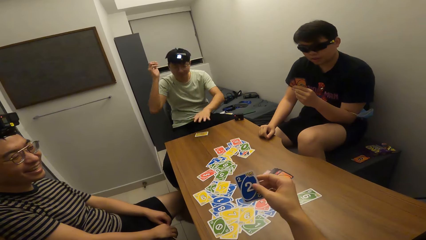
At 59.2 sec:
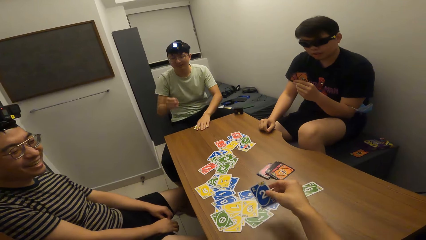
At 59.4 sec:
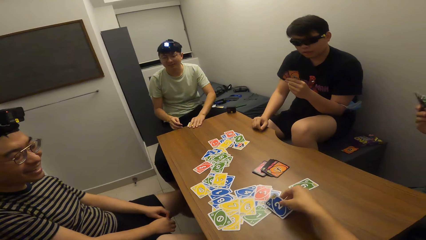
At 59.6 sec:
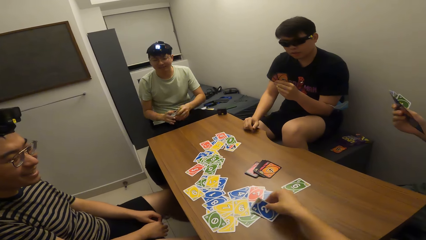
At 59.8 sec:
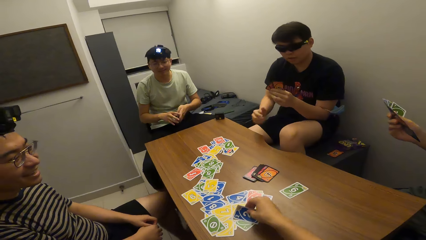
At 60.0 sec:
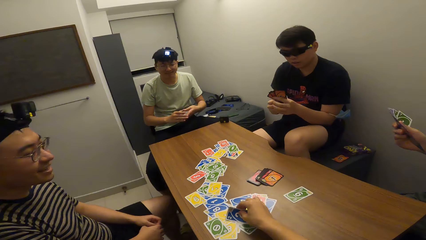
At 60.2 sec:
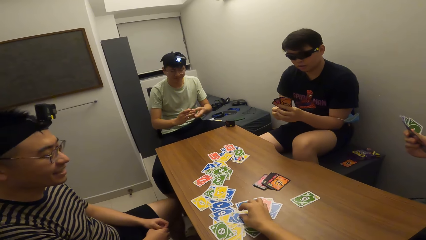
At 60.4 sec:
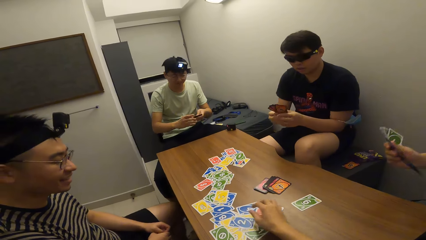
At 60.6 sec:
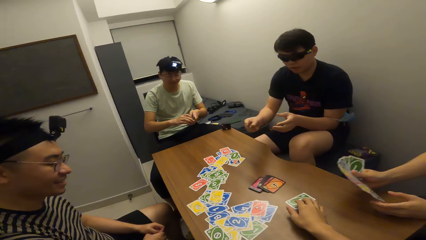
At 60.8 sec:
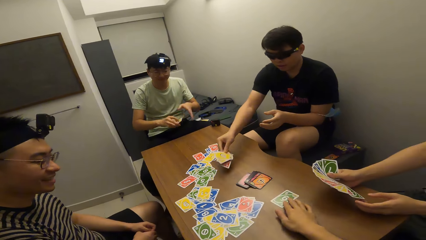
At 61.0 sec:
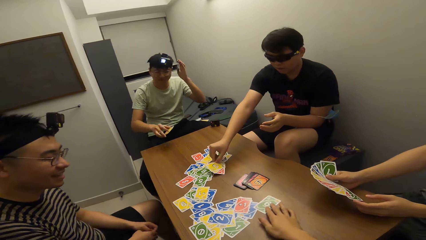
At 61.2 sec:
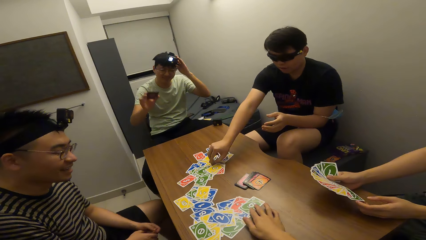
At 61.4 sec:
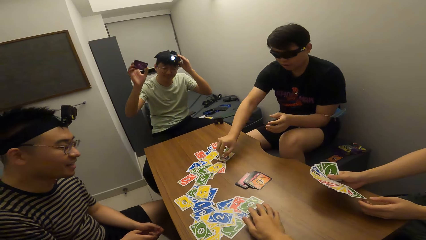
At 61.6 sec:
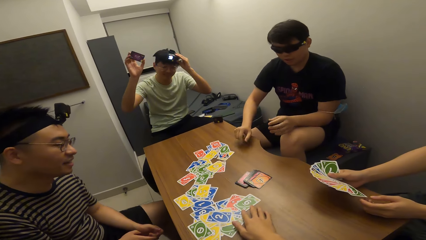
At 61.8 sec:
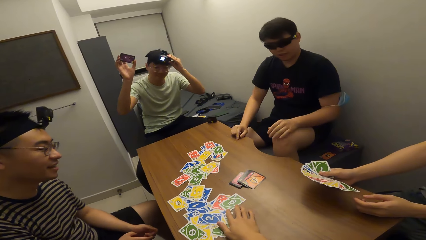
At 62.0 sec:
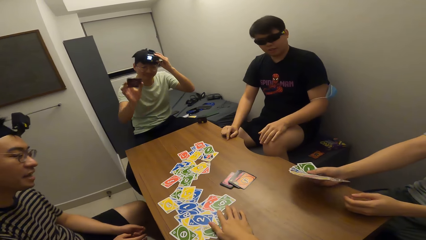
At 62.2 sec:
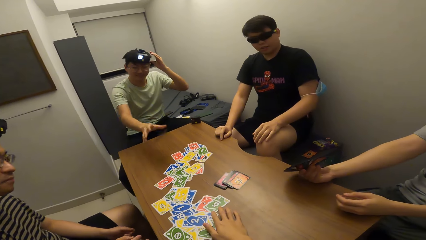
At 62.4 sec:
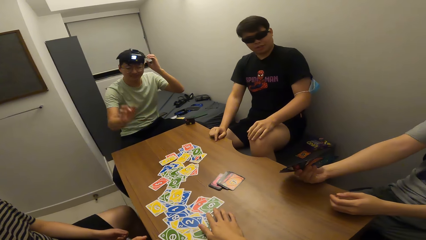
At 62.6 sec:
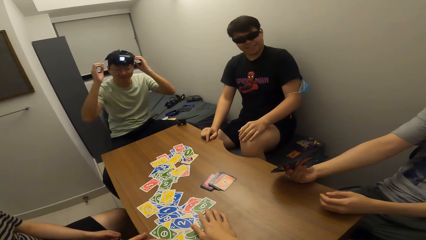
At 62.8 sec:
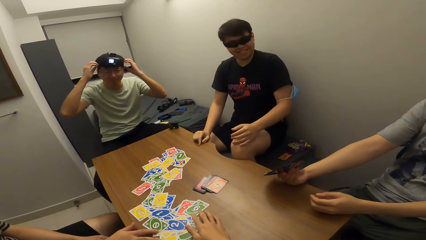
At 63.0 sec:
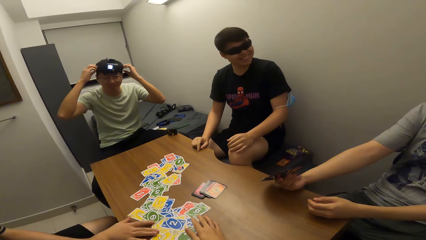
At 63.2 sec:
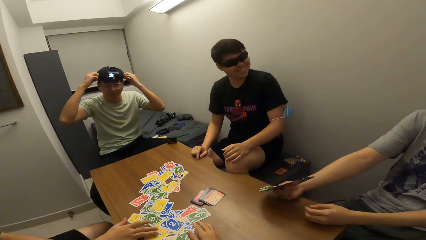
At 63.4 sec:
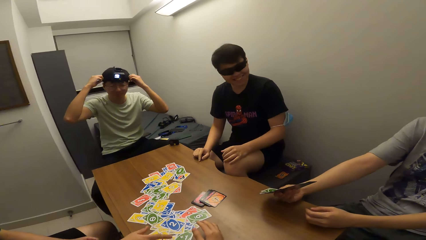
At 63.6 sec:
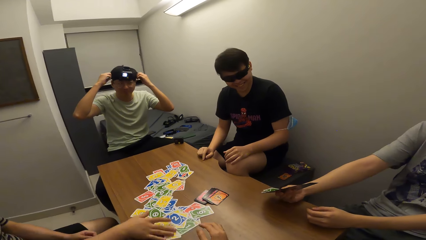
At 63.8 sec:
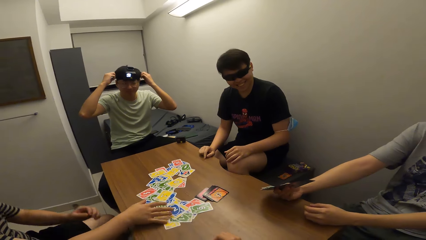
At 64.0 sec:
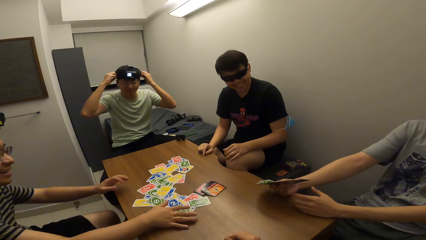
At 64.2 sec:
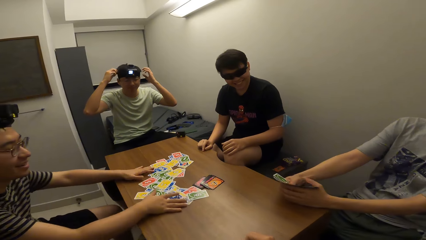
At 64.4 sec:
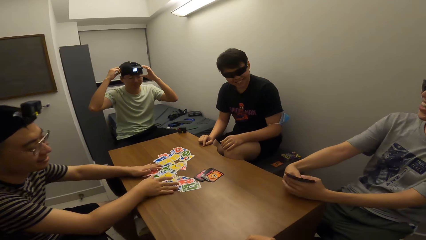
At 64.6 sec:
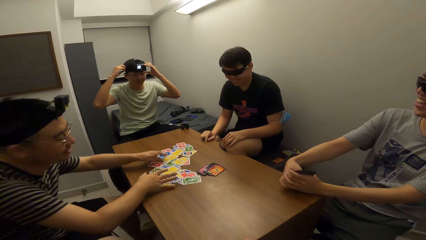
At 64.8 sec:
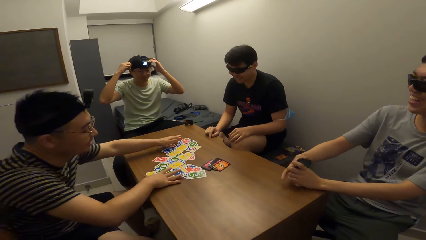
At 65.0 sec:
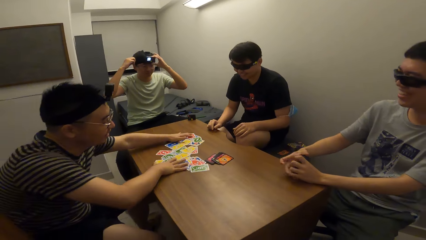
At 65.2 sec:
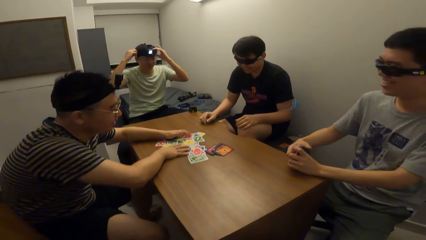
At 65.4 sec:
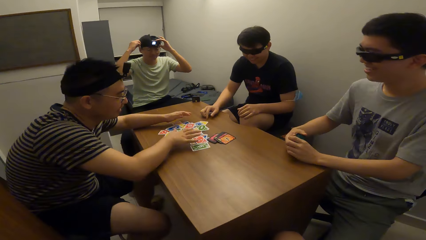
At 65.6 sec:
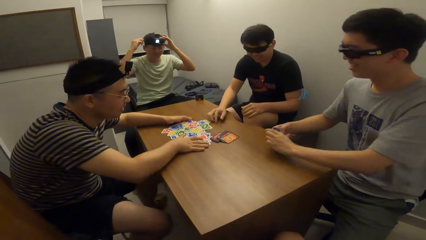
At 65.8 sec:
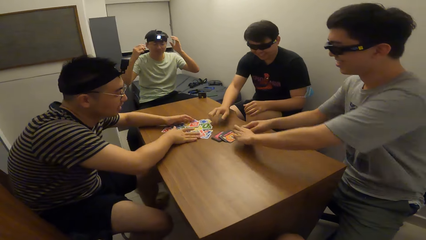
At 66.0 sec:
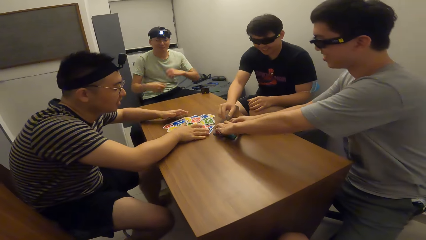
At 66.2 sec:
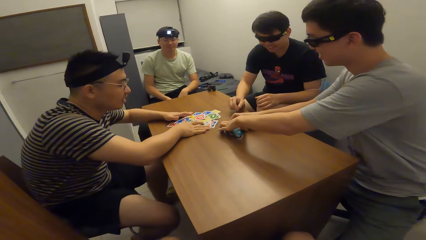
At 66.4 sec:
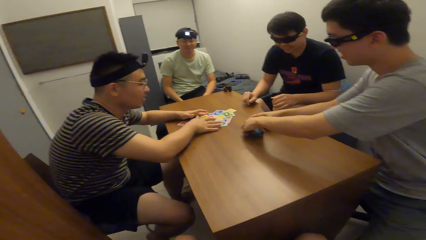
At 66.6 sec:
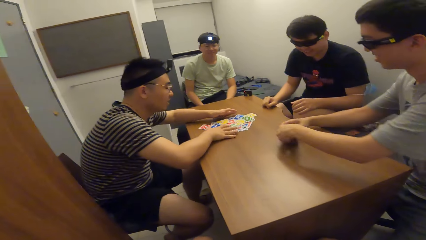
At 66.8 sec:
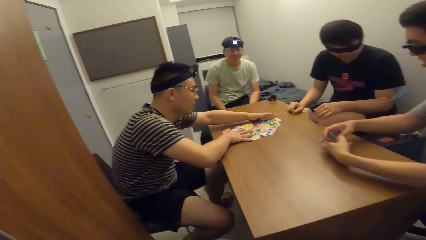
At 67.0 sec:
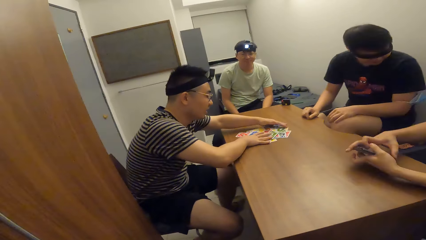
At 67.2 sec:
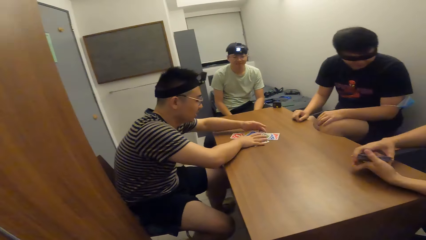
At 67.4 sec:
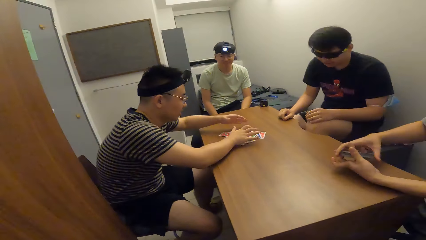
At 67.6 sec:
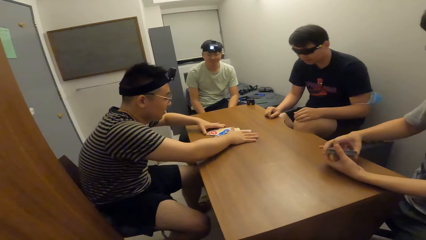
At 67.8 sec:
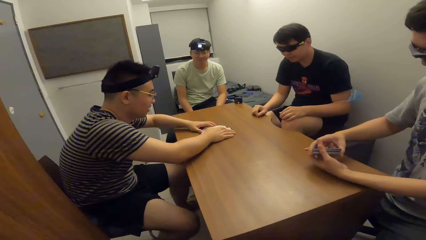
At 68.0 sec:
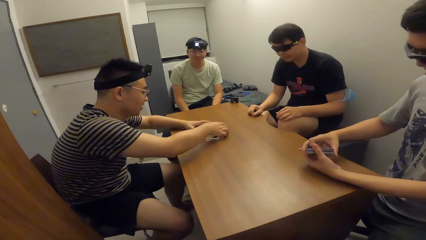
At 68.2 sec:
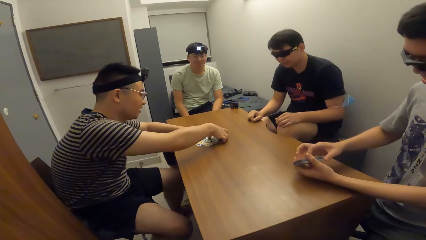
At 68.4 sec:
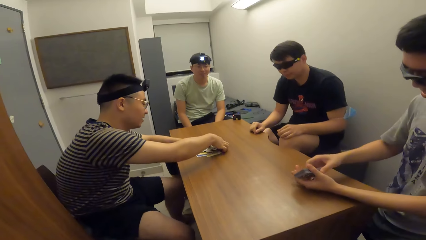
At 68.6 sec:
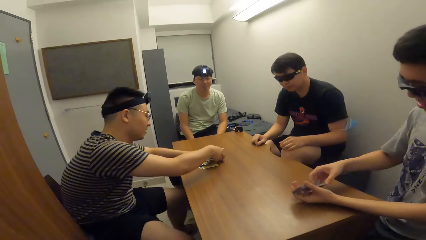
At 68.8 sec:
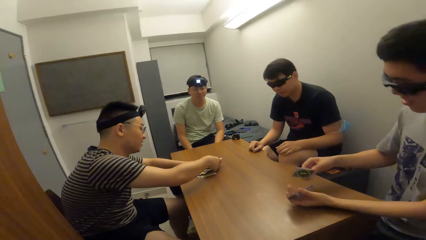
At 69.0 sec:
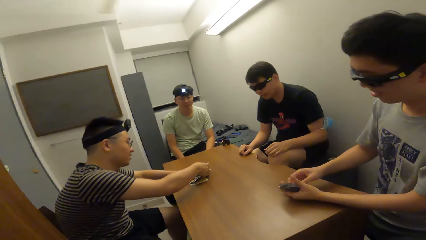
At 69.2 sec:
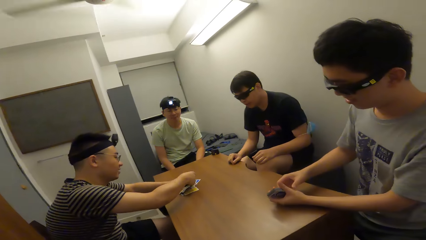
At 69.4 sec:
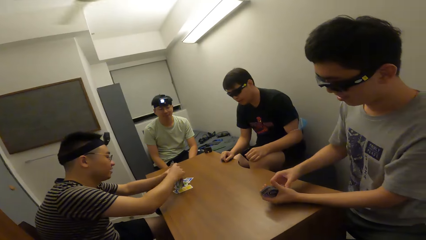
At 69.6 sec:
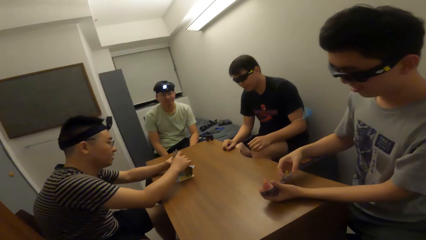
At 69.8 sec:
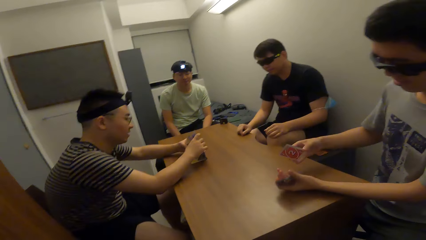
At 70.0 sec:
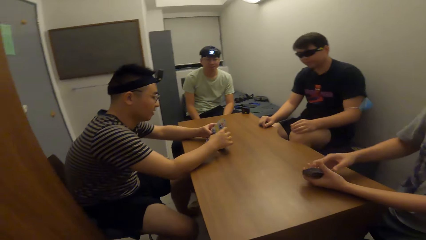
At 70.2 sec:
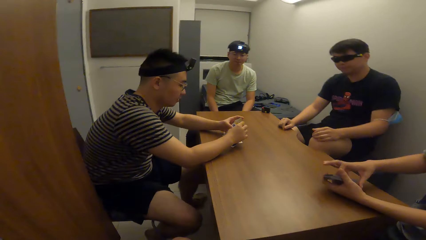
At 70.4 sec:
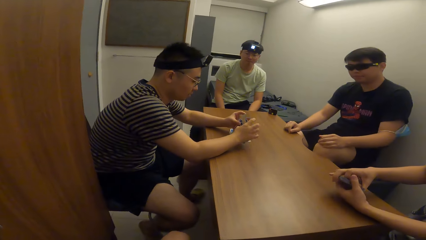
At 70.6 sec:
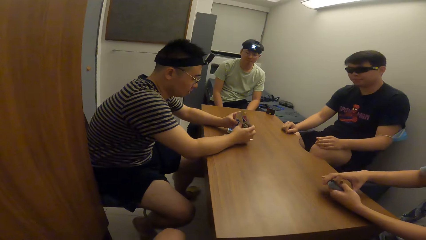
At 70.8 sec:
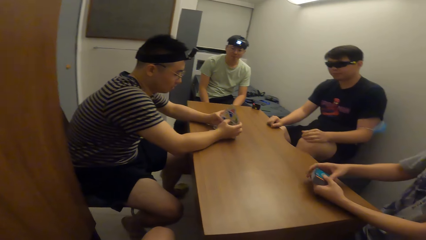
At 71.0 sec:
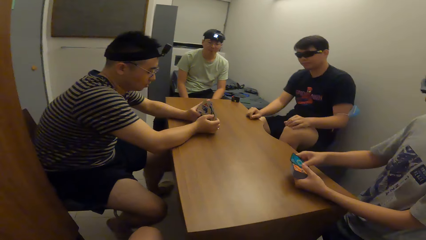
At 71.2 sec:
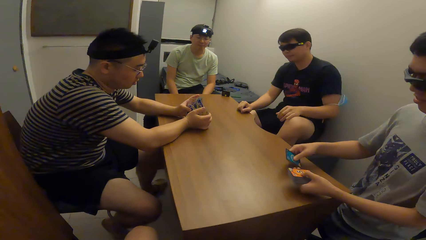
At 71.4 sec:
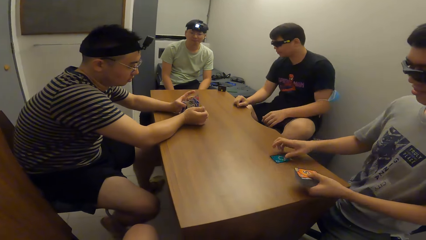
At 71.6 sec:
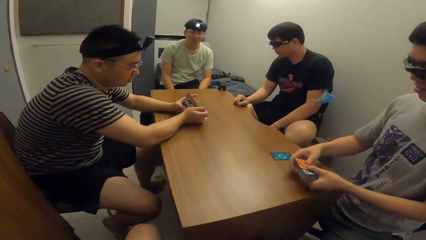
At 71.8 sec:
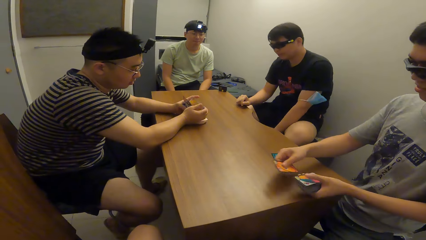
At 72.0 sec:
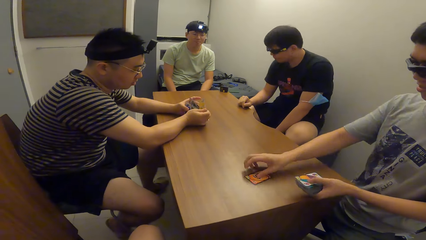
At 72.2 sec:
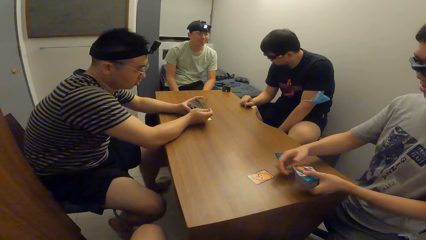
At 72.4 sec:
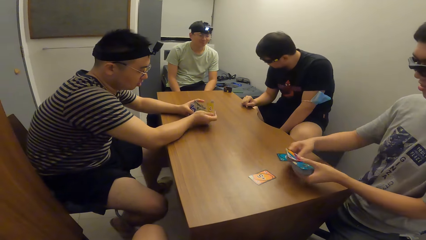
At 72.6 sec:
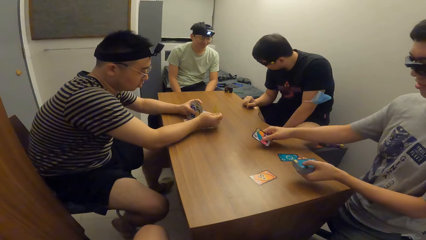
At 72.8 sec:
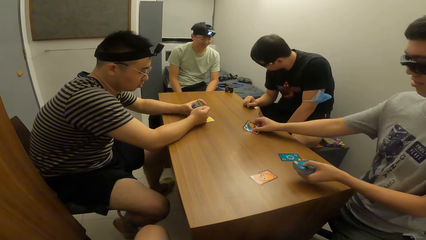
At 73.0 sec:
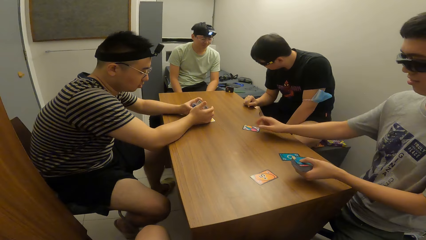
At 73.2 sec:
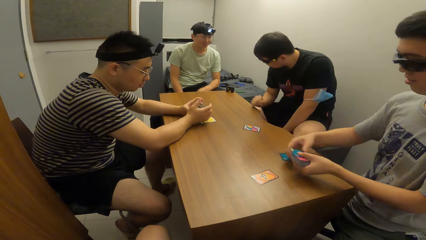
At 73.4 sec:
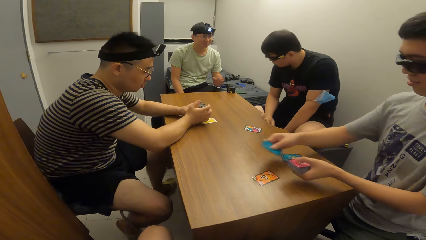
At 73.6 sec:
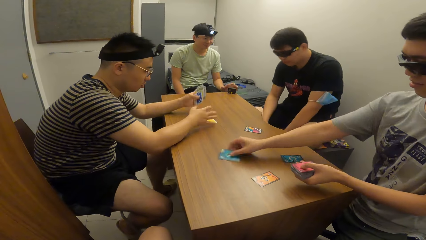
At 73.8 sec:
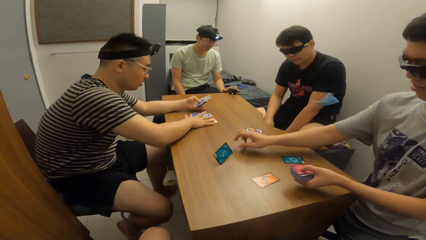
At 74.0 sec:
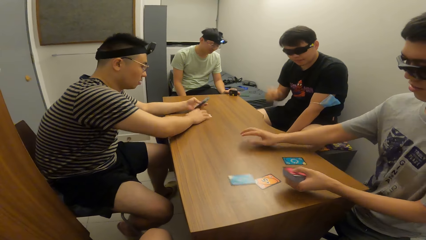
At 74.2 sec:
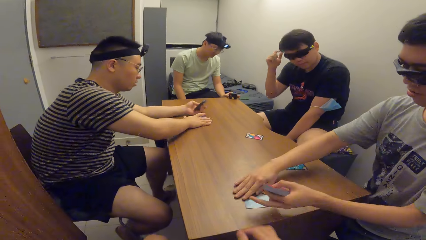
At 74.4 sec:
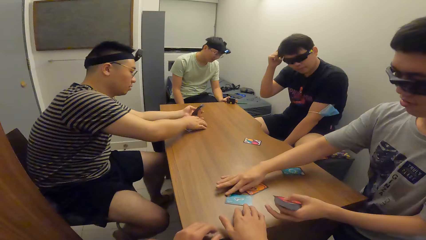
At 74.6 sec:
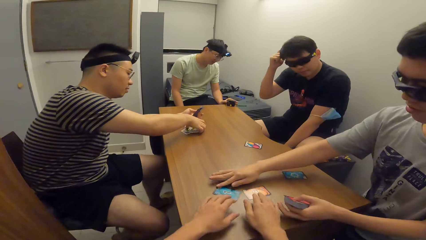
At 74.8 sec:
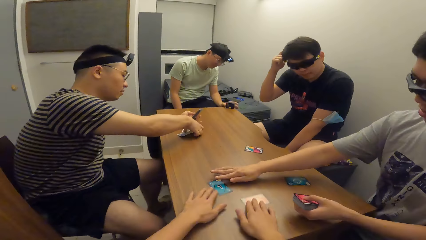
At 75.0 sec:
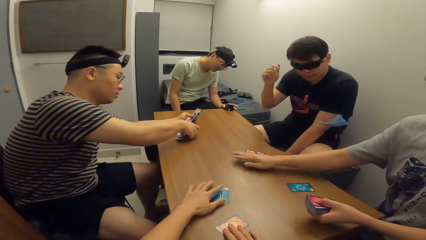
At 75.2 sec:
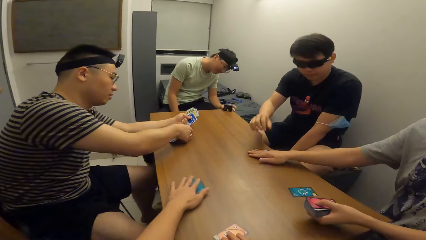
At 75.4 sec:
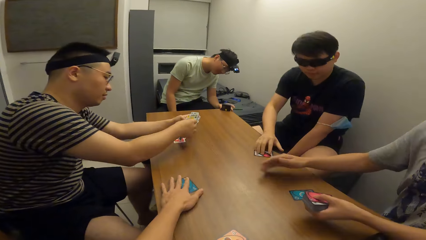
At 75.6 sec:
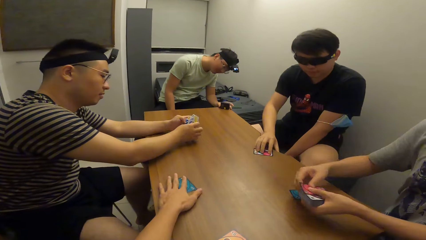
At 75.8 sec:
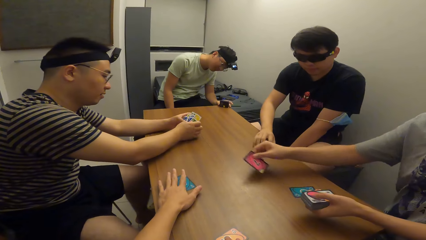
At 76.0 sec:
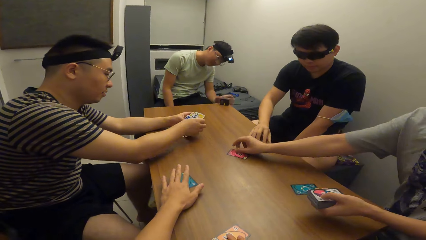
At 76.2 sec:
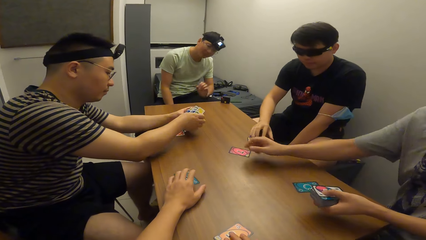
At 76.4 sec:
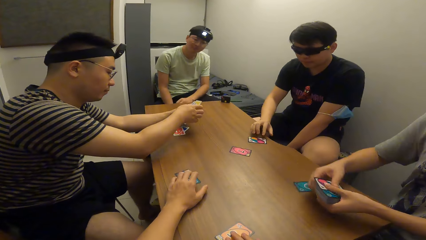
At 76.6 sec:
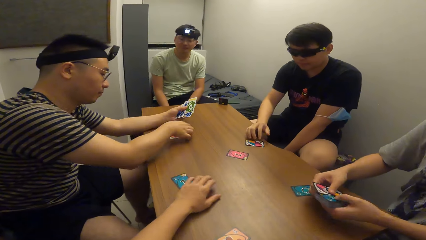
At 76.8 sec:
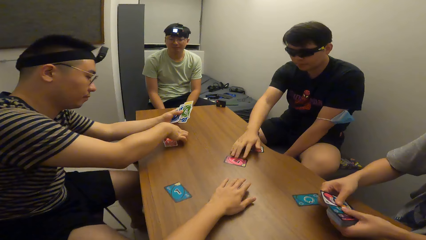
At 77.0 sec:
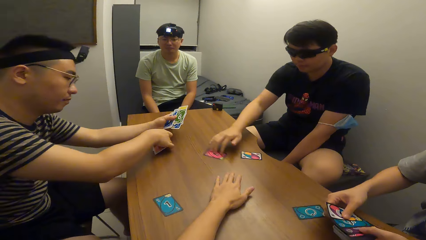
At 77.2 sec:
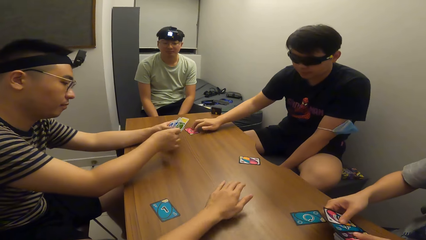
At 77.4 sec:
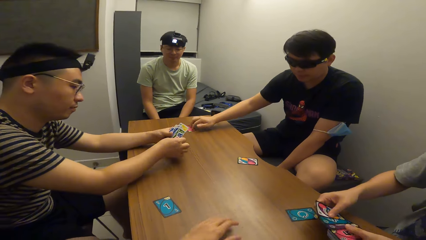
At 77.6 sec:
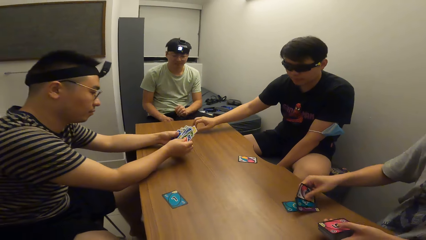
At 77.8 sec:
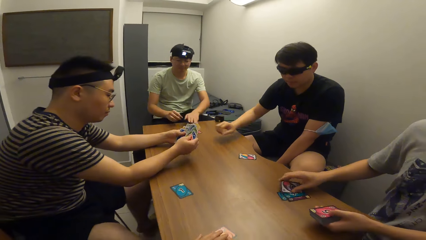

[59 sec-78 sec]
A man picks the cards on the table with his left hand. The camera wearer drops a card on the table with his right hand. The man passes the cards from his left hand to his right hand. The camera wearer moves a card on the table with his left hand. Another man drops a card on the table with his right hand. The first man adjusts his camera with his left hand, throws the cards on the table with his right hand, and adjusts his camera with both hands. A third man gathers the cards on the table with both hands. A fourth man picks the cards from the table with both hands. The second man stretches his right hand toward the cards on the table. The fourth man arranges the cards with his hands. The third man picks cards from the table with both hands. The fourth man shuffles cards. The third man arranges the cards on the table with his hands. The fourth man drops a card on the table with his right hand. He does this repeatedly. The fourth man holds a card. The first man operates a video recorder on the table with his left hand. The camera wearer moves a card on the table with his right hand. The fourth man moves a card on the table with his right hand. The camera wearer moves a card on the table with his left hand. The second man moves a card on the table with his right hand. The fourth man drops a card on the table with his right hand. The second man moves a card on the table for the first man with his right hand. The third man picks cards from the table with his right hand.
